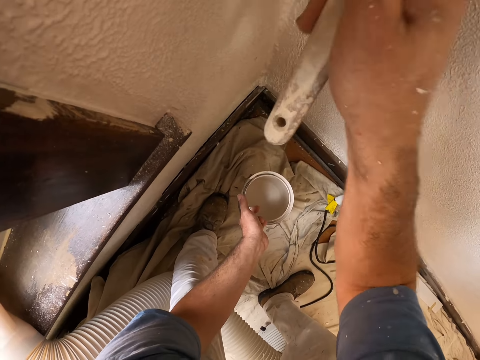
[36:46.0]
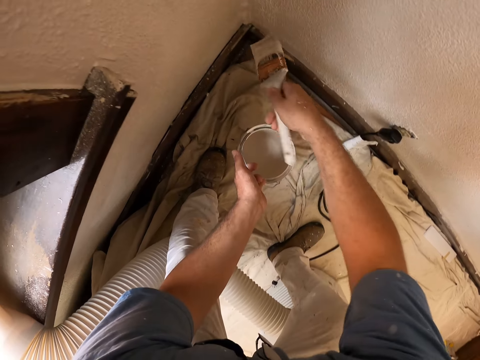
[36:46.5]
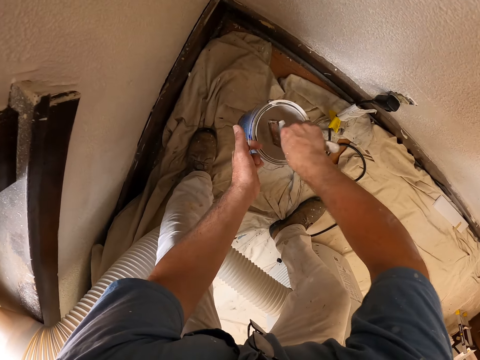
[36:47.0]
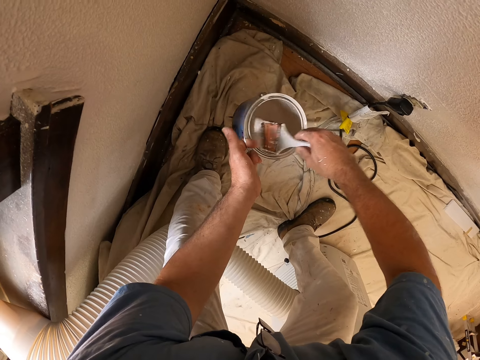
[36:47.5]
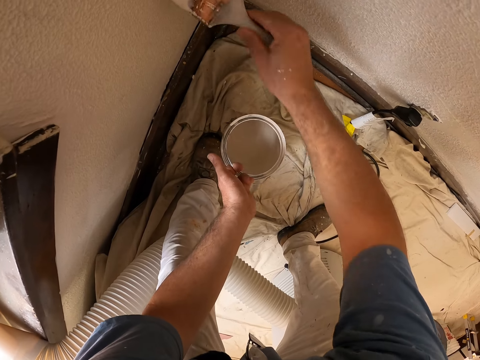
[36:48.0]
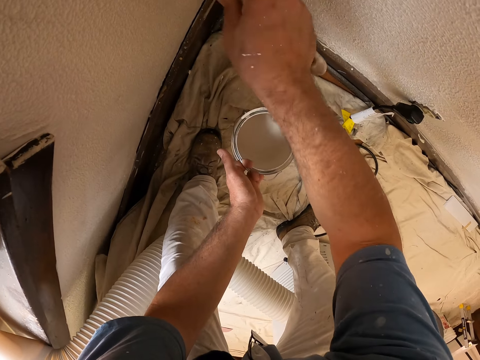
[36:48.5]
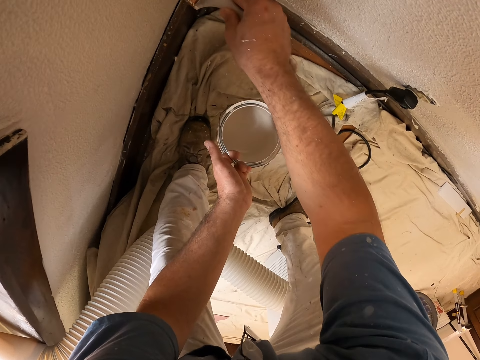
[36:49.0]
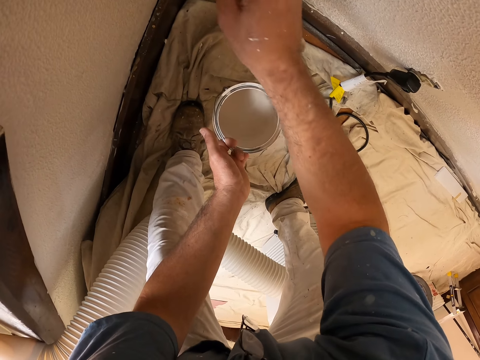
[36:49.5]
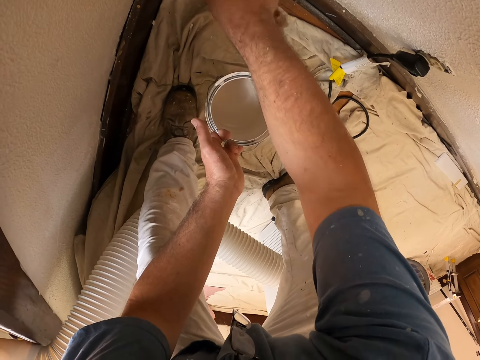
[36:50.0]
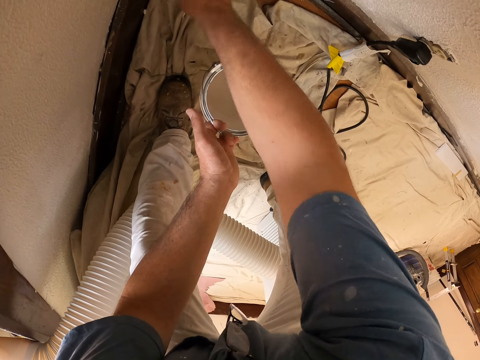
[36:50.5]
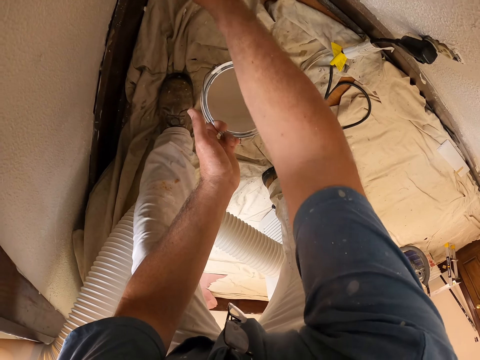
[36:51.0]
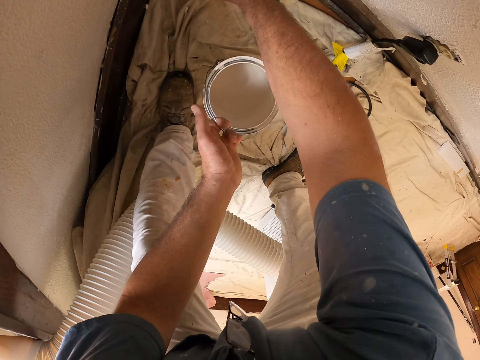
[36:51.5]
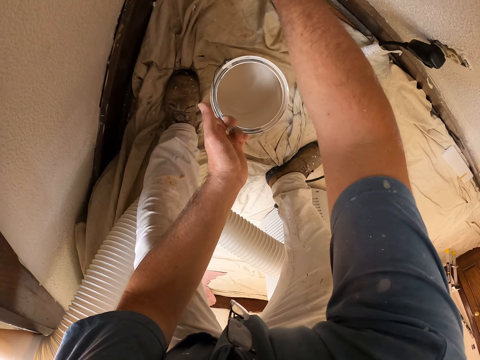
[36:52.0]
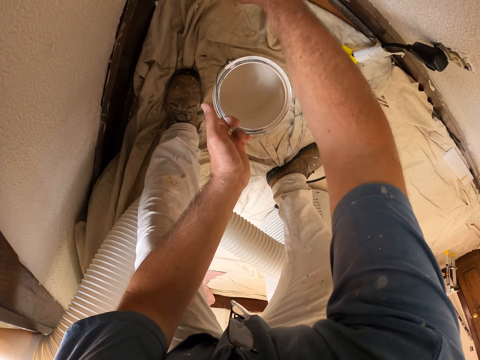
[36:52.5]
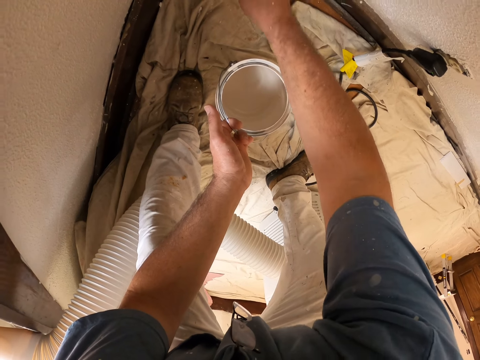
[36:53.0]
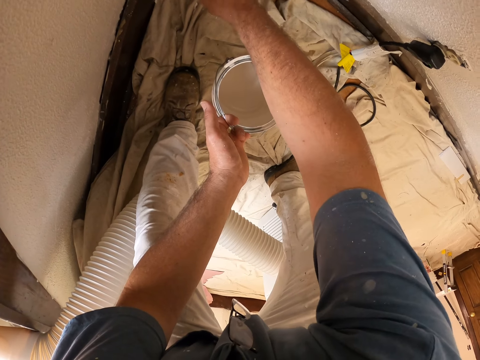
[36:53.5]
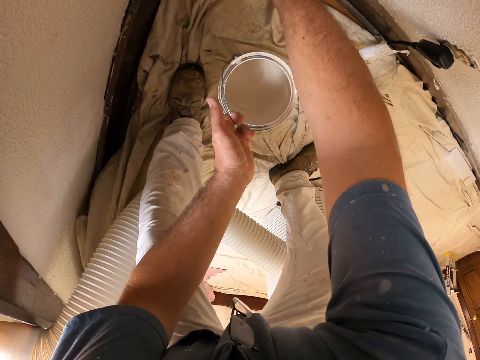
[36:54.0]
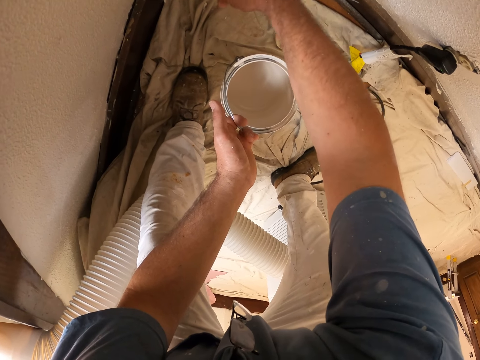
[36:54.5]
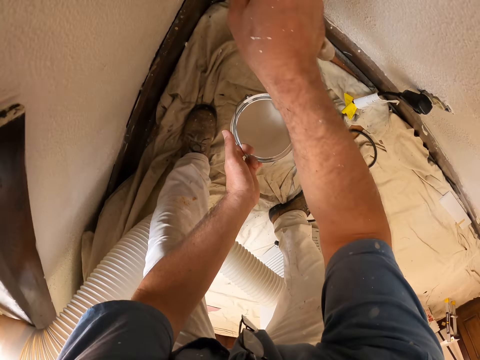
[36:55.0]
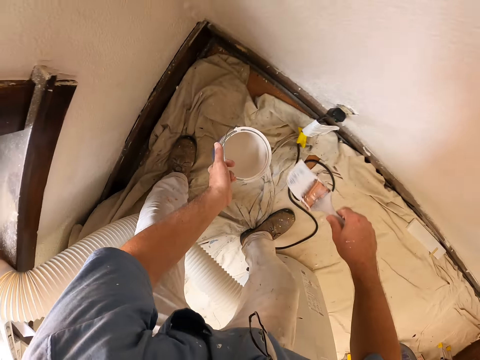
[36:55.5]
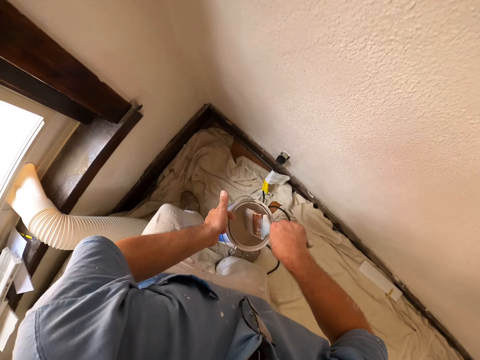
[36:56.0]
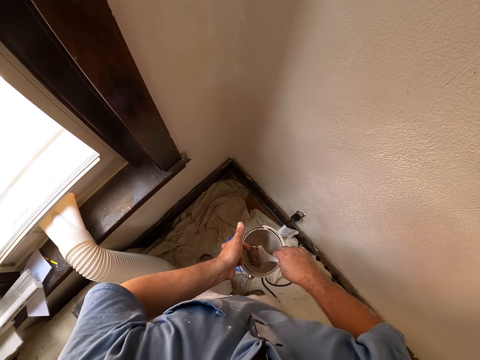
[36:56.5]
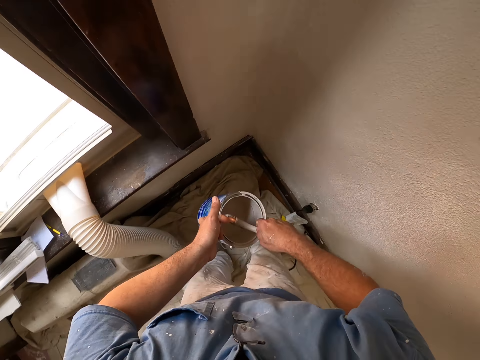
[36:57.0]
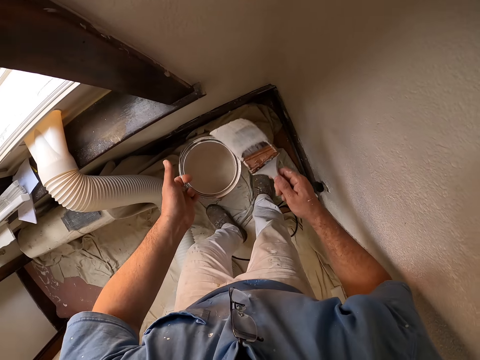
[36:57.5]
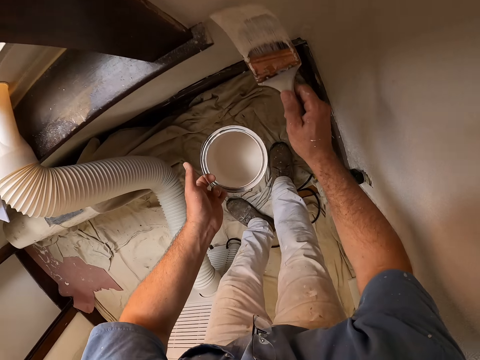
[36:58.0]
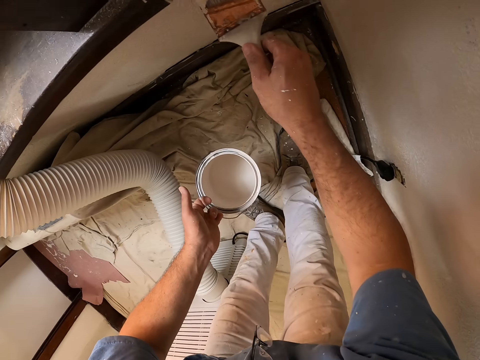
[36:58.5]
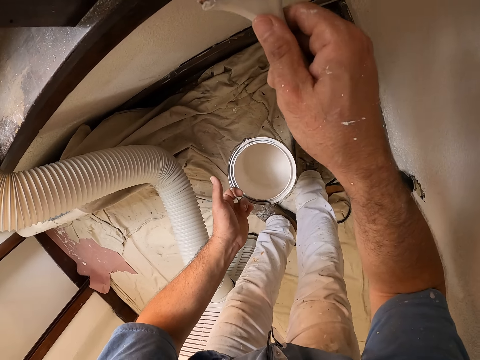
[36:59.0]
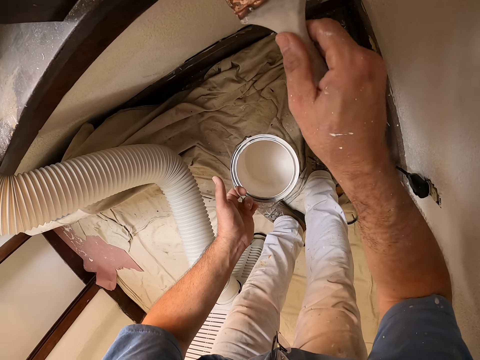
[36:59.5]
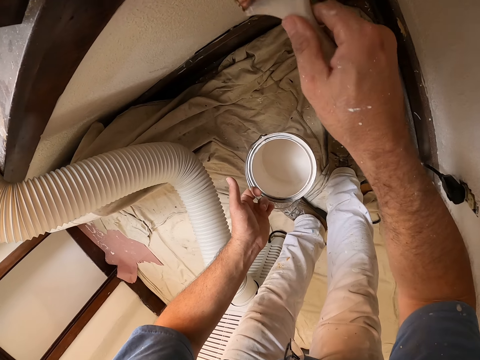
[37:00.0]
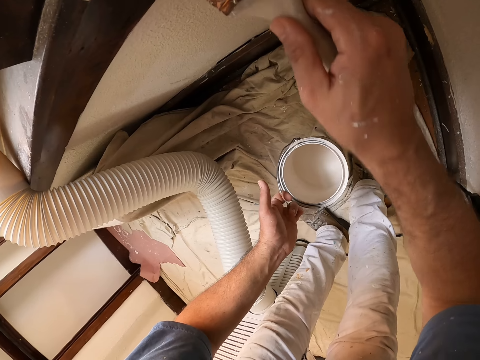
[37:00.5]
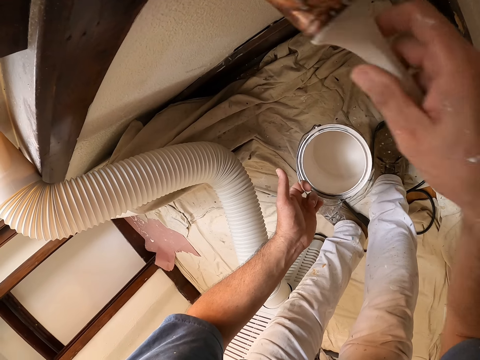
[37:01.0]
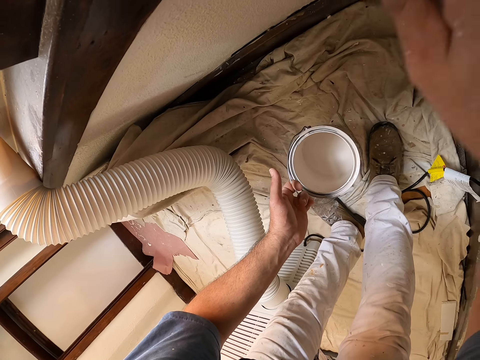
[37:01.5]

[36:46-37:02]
The camera wearer dips the paint brush into the paint bucket. They paint the wall with the paint brush. They dip the paint brush into the paint bucket. They paint the wall with the paint brush.

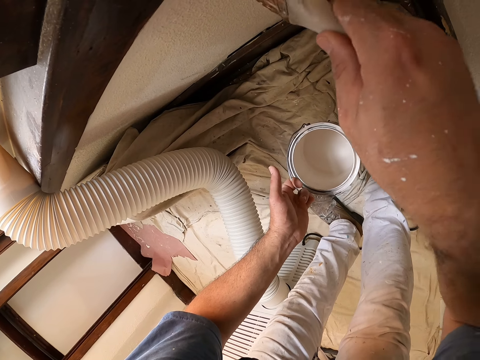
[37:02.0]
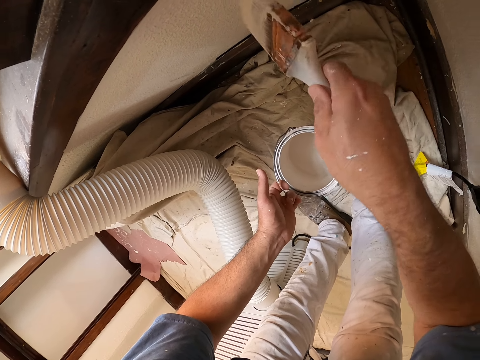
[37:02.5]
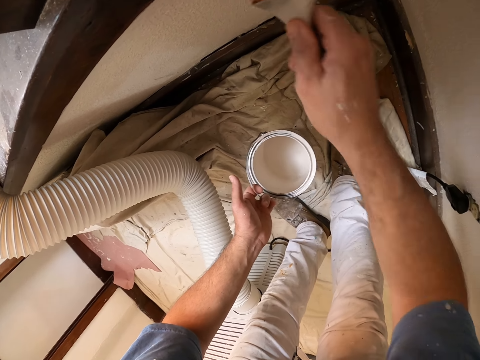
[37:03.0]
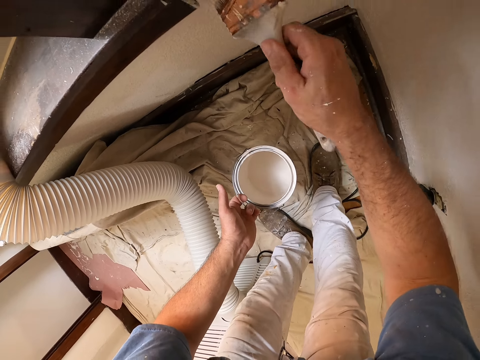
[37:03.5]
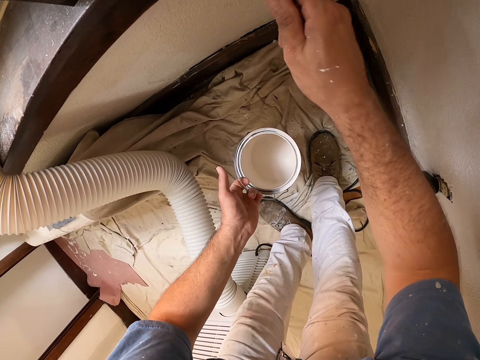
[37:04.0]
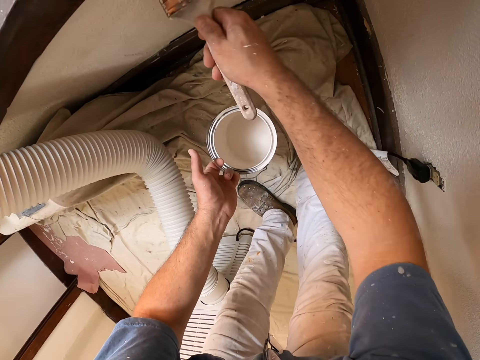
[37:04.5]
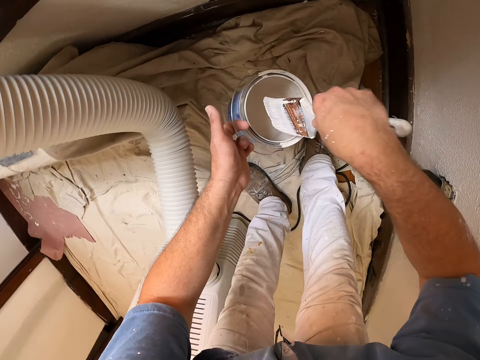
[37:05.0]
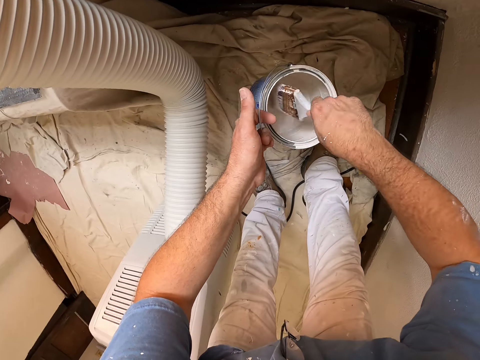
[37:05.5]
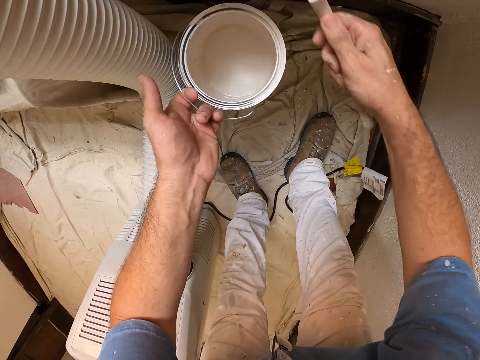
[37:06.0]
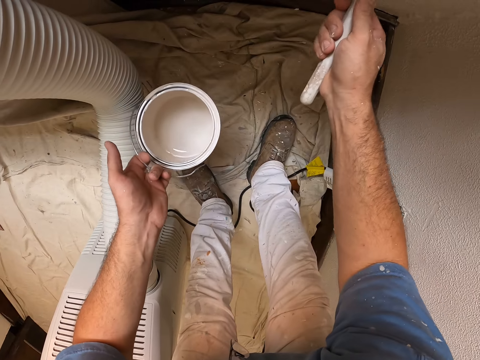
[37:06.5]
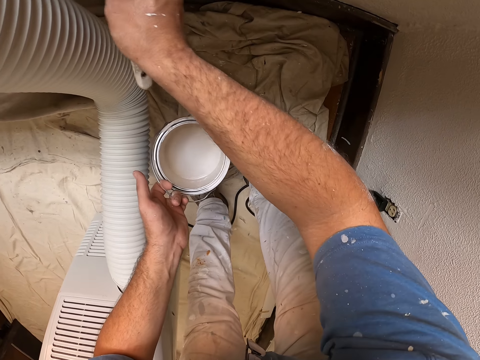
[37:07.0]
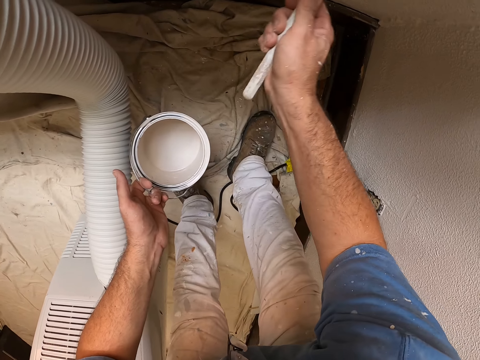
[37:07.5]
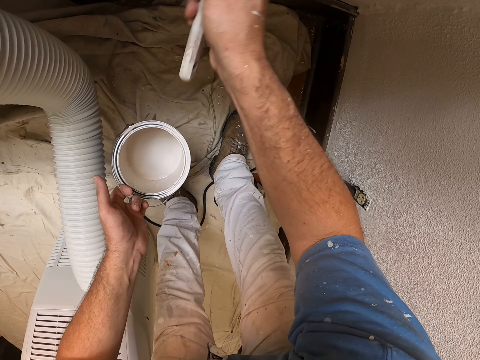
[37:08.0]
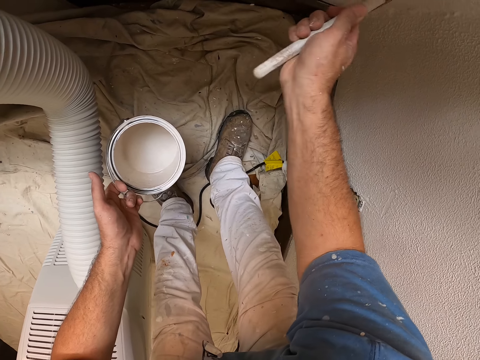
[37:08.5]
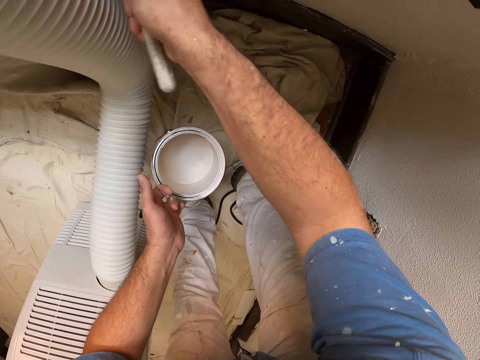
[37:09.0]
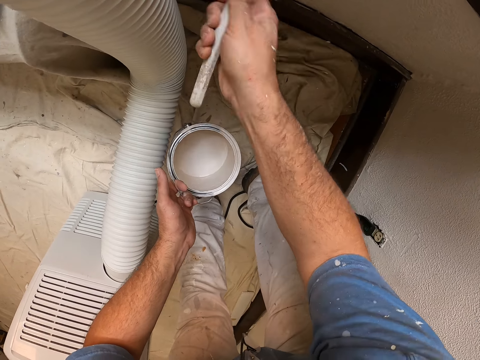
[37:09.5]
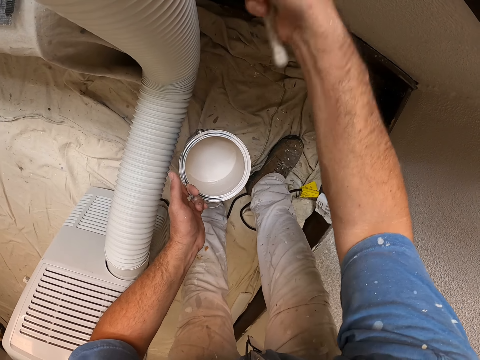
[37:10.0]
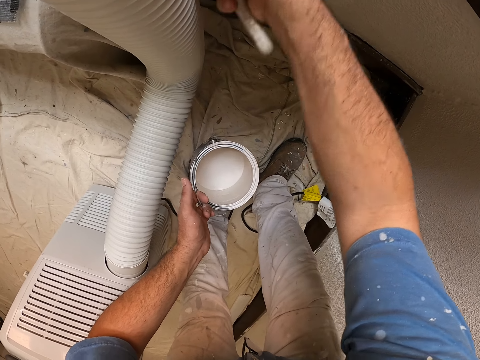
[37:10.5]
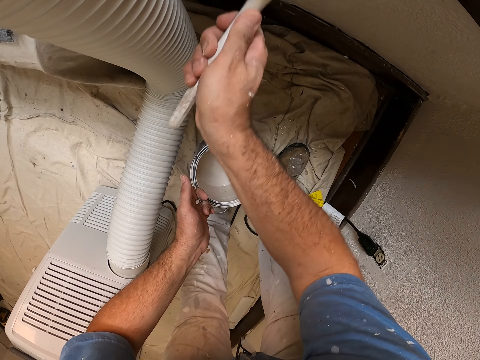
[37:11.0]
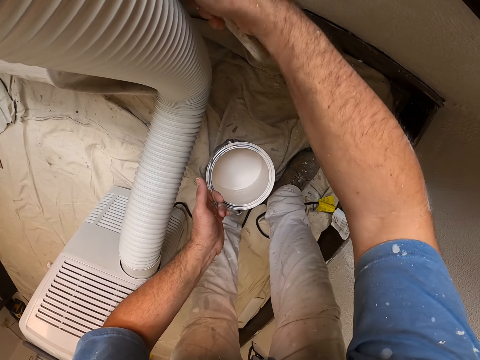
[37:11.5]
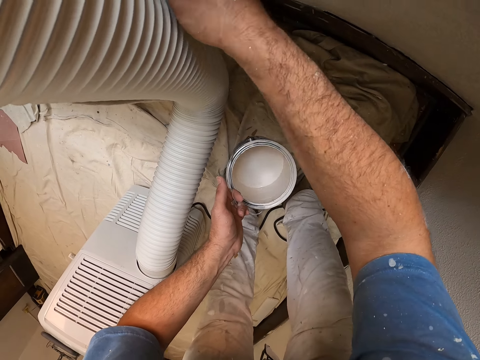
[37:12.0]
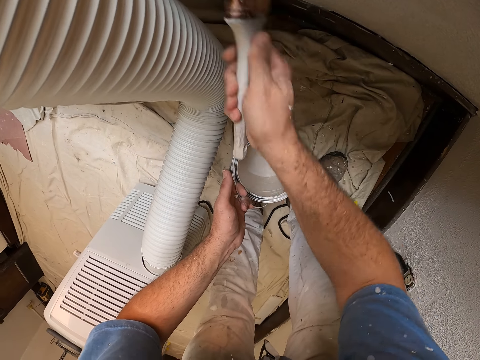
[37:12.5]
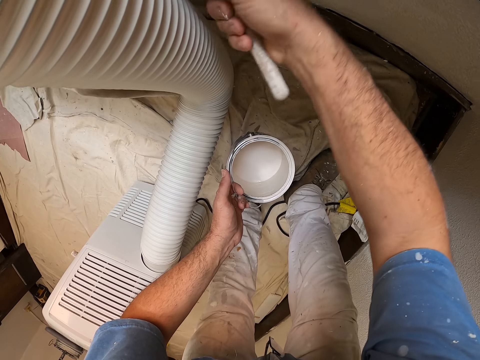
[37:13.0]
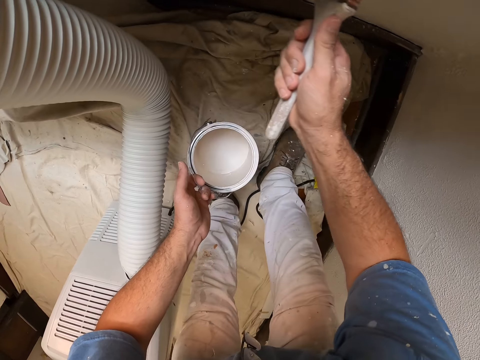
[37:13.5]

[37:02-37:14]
The camera wearer dips the paint brush into the paint bucket. They paint the wall with the paint brush.
